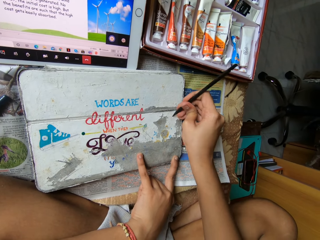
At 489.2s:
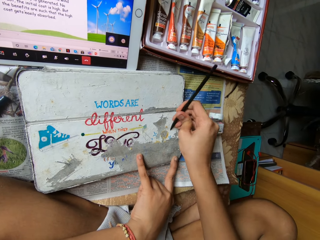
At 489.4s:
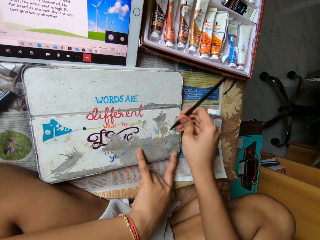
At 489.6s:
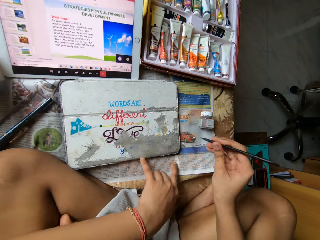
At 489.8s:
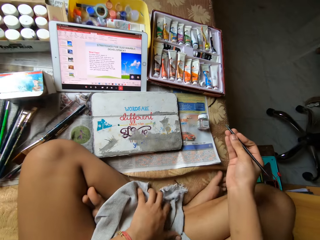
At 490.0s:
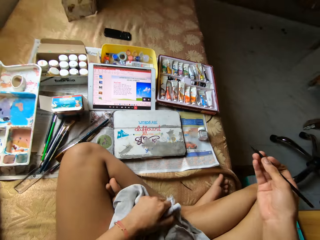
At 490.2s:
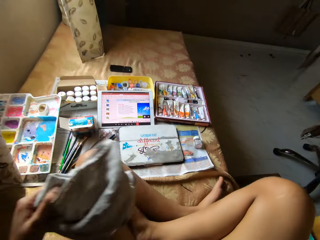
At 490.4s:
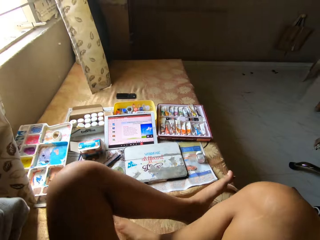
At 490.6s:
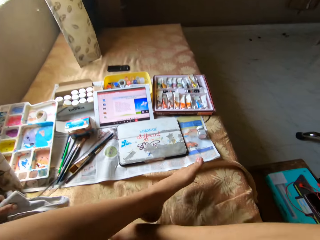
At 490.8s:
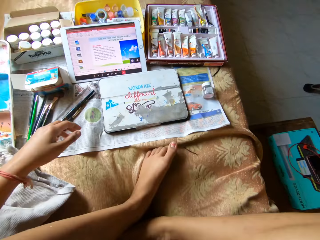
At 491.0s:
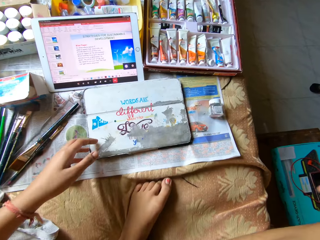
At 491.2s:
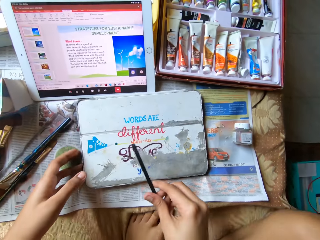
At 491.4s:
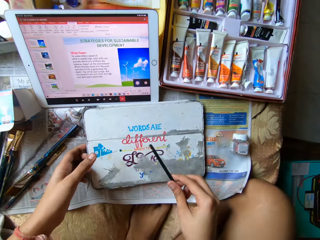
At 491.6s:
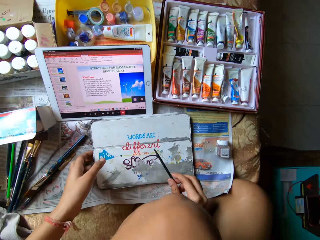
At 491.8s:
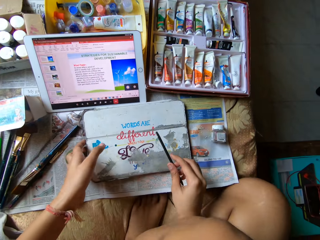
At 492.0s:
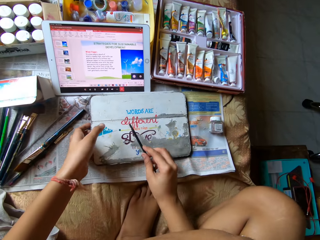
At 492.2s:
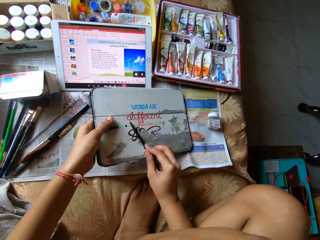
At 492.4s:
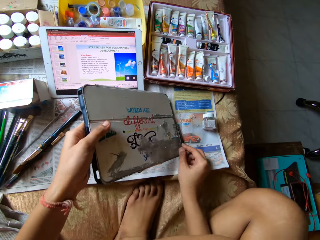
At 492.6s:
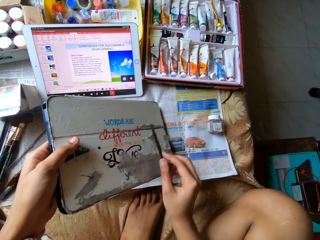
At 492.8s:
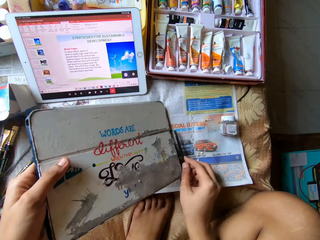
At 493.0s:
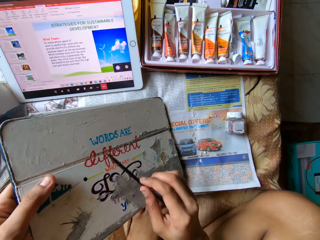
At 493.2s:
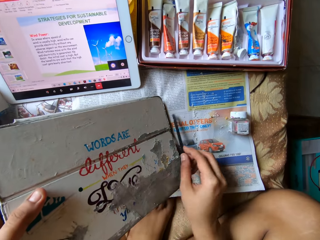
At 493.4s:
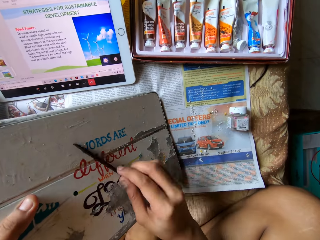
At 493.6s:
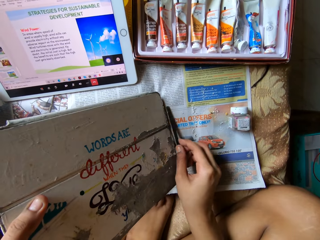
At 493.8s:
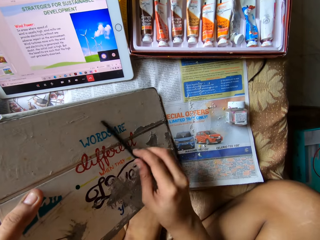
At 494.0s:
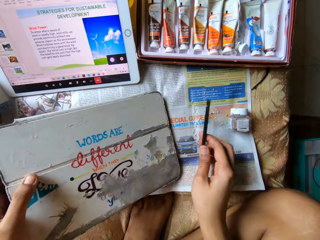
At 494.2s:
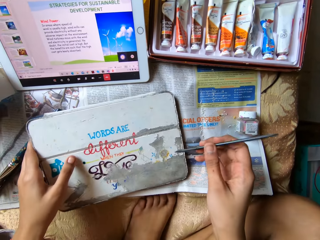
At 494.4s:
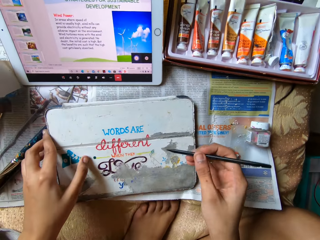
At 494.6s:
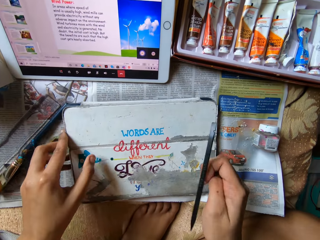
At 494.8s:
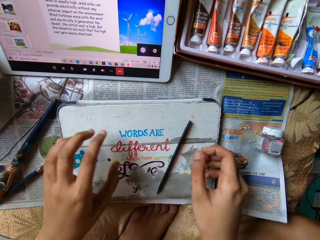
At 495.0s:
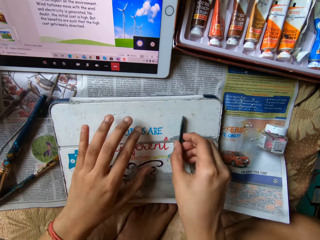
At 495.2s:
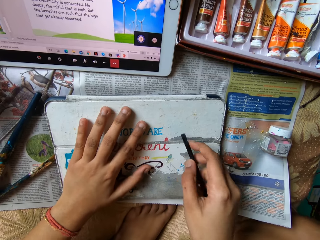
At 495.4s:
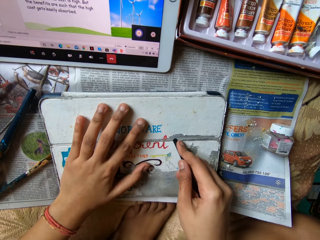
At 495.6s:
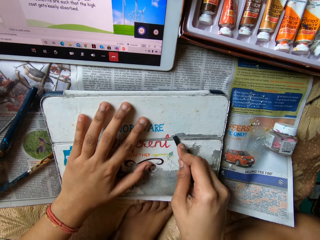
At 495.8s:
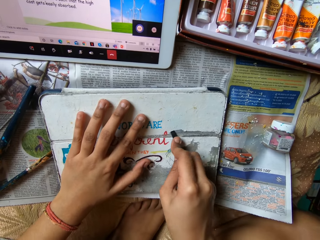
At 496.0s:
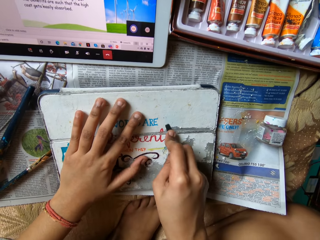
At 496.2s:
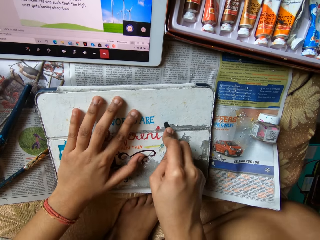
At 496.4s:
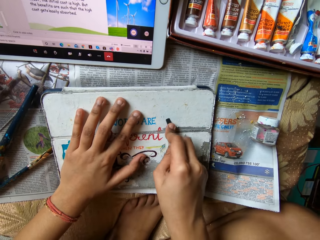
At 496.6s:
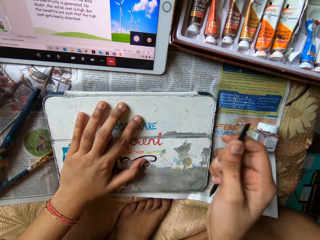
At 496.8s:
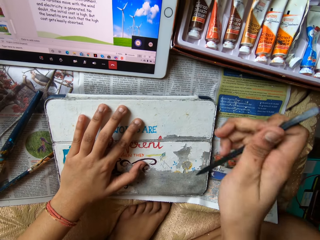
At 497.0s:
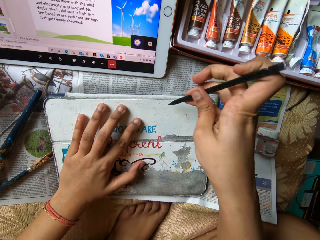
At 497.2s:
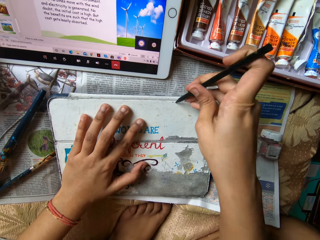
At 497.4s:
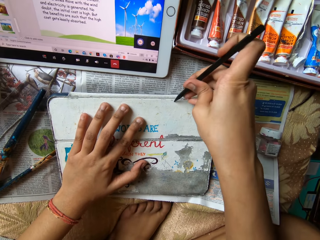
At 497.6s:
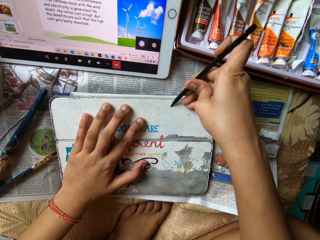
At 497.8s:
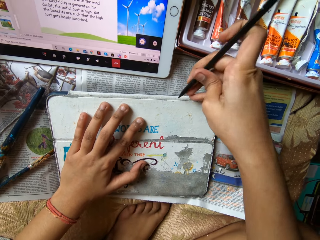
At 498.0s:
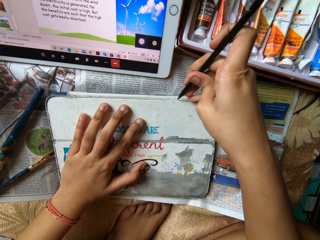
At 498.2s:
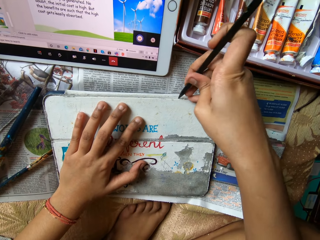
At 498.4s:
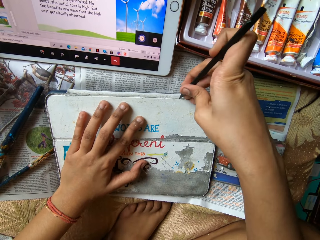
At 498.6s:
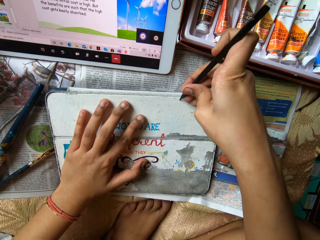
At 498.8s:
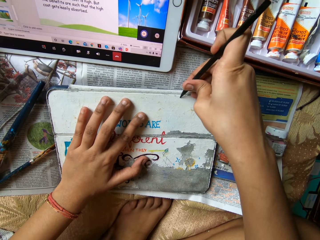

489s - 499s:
The camera wearer removes a cloth from her lap. She places the cloth aside. She picks up the tablet pouch or cover on the rug with her left hand. She wipes the tablet pouch surface in her left hand with the surface pen or palette knife in her right hand. She drops the tablet pouch in her left hand on the rug. She drops the surface pen in her right hand on the tablet pouch. She picks up the surface pen on the tablet pouch with her right hand. She removes the coating on the cover with the palette knife. She scrapes the tablet pouch on the rug with the surface pen in her right hand.

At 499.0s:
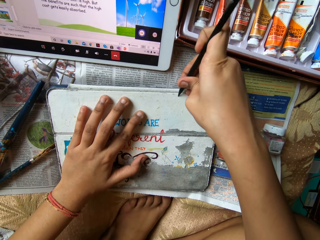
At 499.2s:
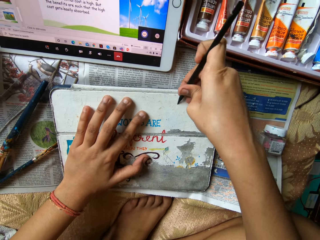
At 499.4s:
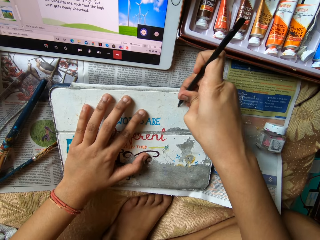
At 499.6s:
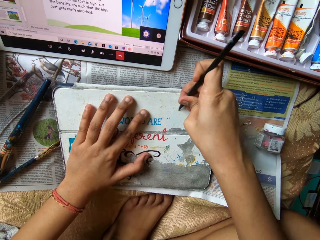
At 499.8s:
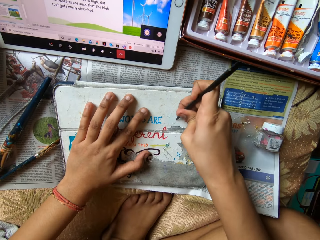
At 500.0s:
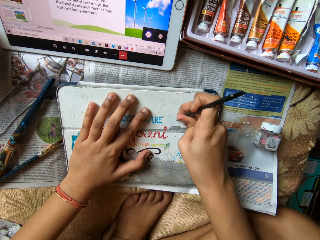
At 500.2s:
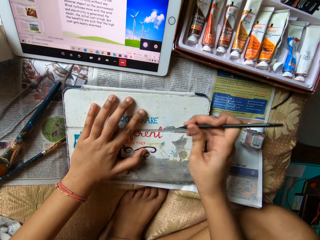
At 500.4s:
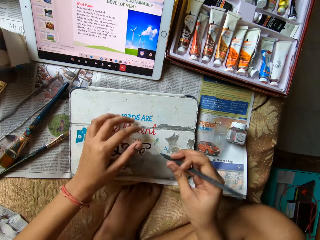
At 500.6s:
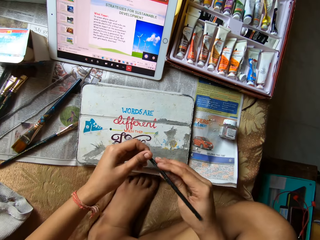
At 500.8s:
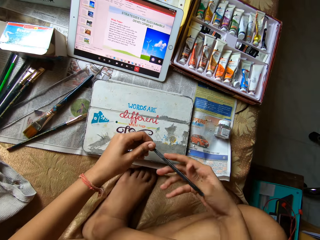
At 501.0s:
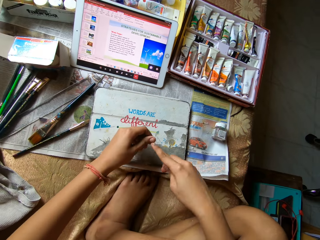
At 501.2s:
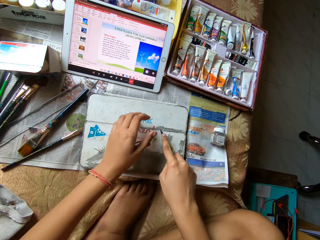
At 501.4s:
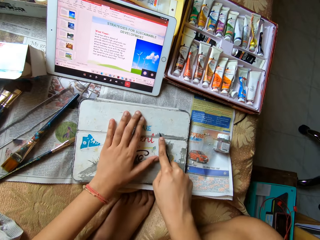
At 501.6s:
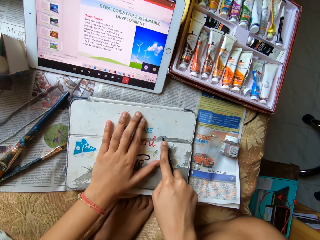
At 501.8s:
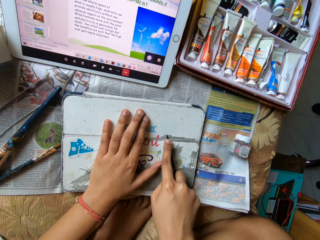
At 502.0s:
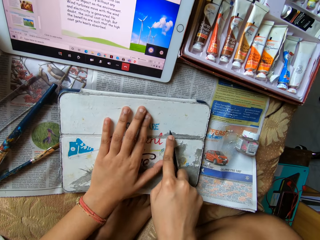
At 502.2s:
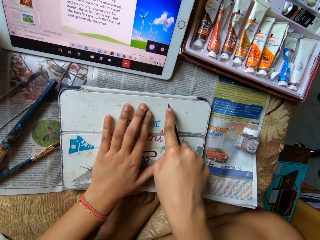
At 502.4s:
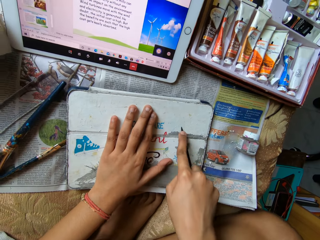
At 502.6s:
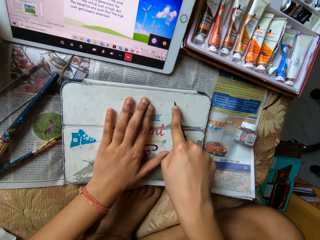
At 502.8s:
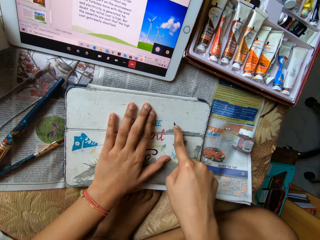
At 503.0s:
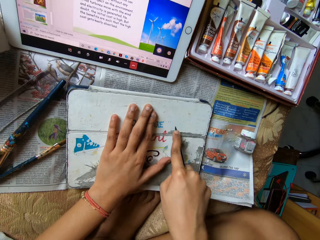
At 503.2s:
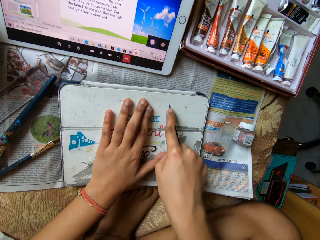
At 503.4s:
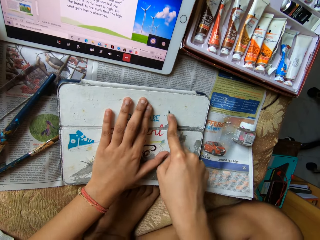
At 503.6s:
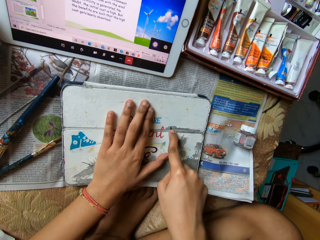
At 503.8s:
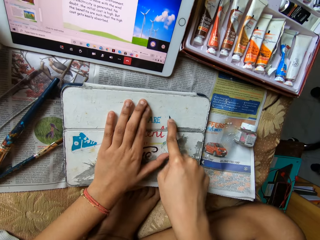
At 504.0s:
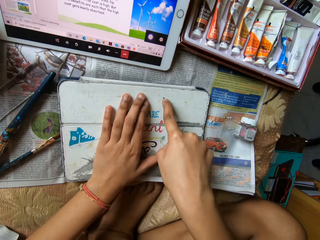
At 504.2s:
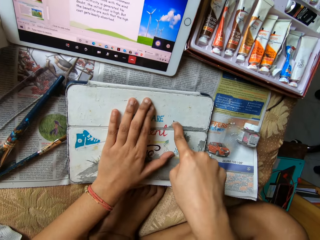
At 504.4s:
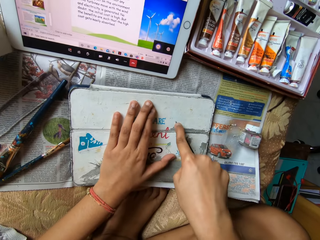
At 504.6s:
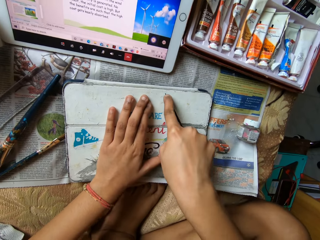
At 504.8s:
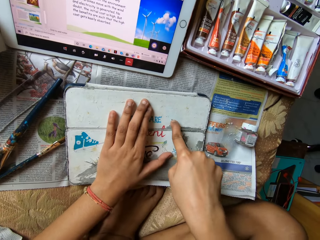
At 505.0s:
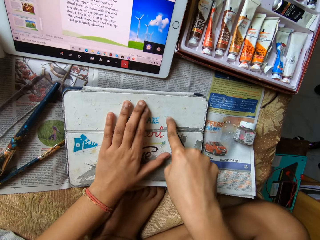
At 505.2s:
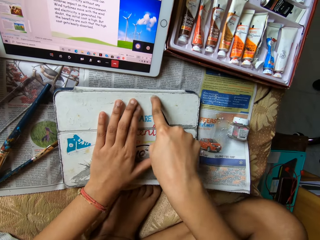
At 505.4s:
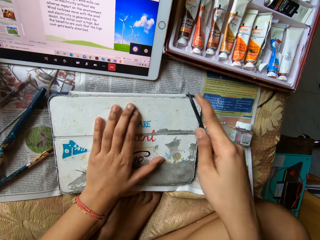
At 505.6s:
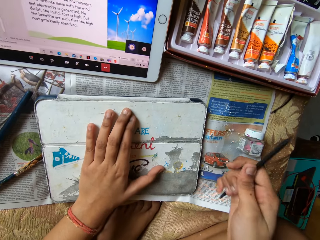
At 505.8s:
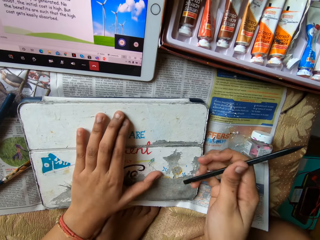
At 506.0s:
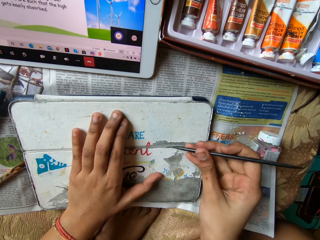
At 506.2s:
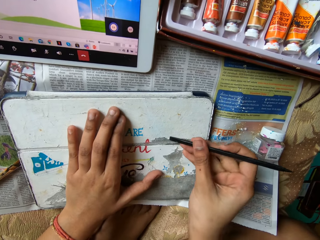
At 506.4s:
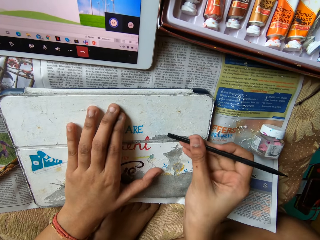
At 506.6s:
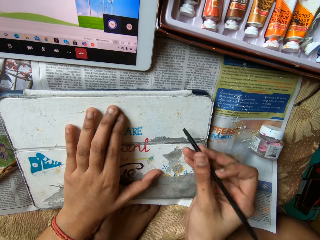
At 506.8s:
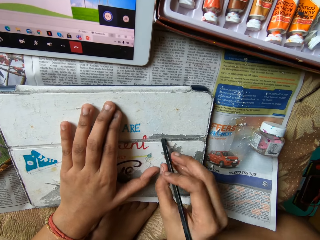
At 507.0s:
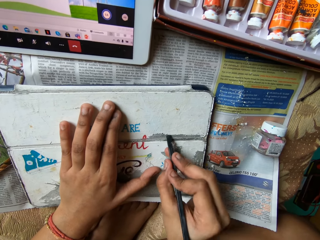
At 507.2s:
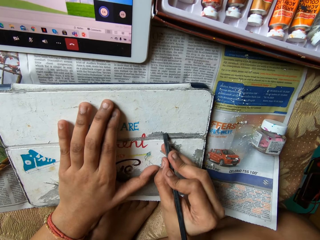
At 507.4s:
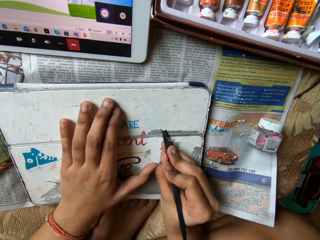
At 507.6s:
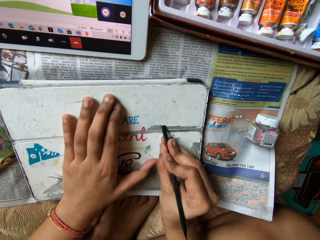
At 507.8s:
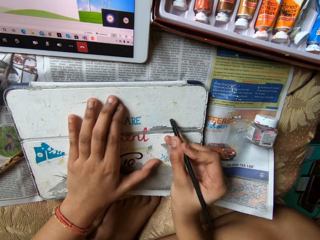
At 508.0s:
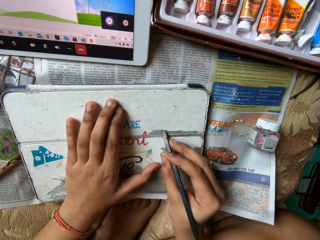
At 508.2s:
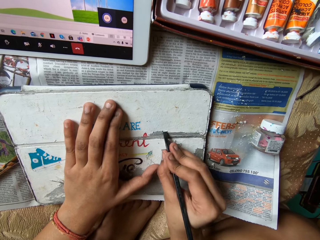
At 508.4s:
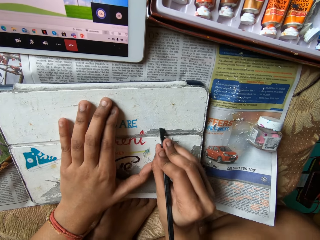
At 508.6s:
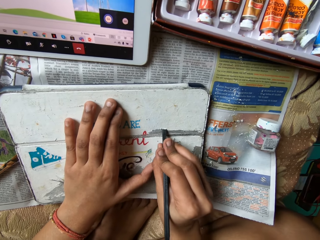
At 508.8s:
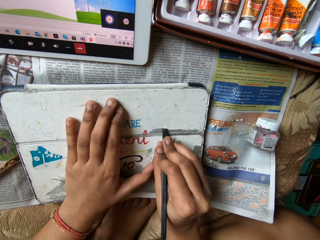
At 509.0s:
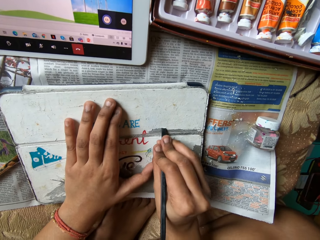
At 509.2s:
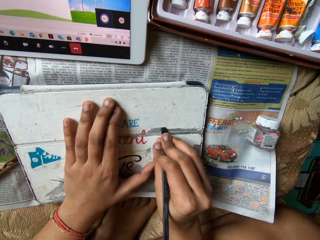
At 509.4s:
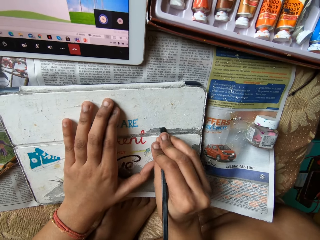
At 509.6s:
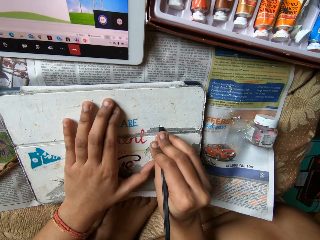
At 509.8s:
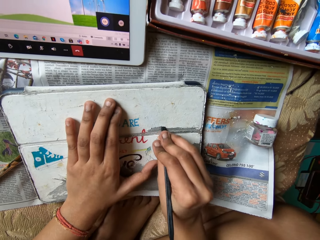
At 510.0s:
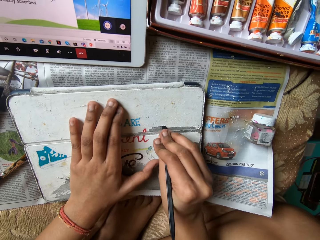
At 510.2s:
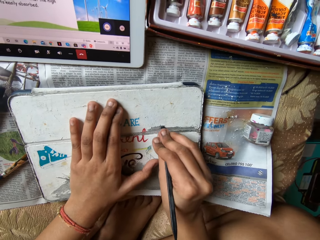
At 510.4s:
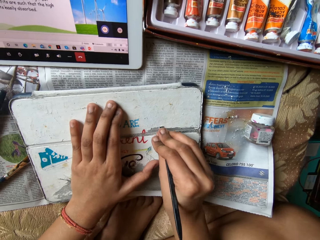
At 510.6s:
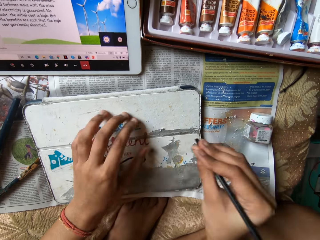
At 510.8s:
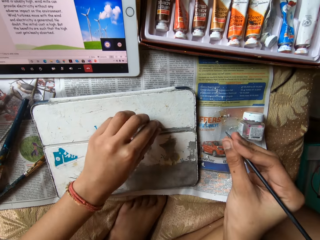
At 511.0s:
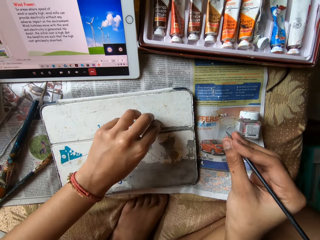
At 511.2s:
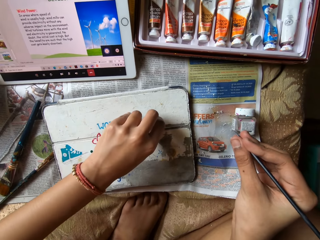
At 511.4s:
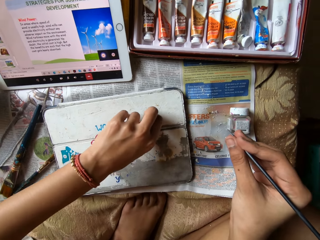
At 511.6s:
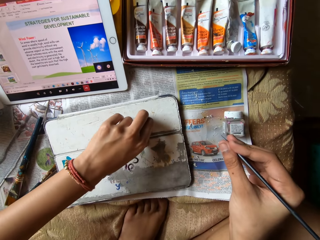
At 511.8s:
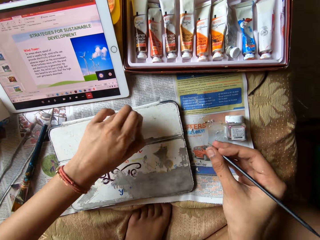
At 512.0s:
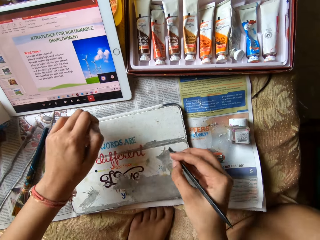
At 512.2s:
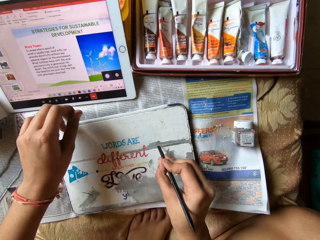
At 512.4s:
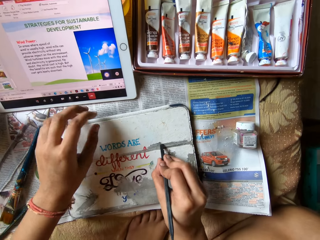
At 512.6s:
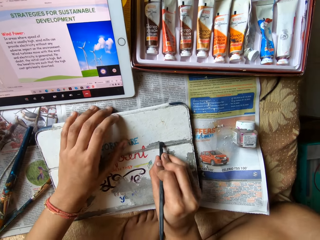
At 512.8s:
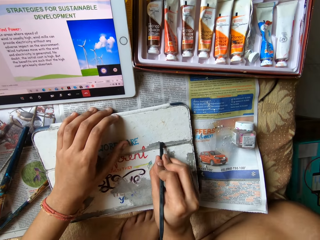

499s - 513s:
The camera wearer holds the surface pen or palette knife in both hands. She turns the palette knife. She scrapes the tablet pouch or cover on the rug with the surface pen in her right hand. She removes the coating on the cover with the palette knife. She turns the palette knife. She removes the coating on the cover with the palette knife. She peels the tablet pouch on the rug with her left hand. She pulls the coating from the cover with her left hand. She scrapes the tablet pouch on the rug with the surface pen in her right hand. She removes the coating on the cover with the palette knife.
